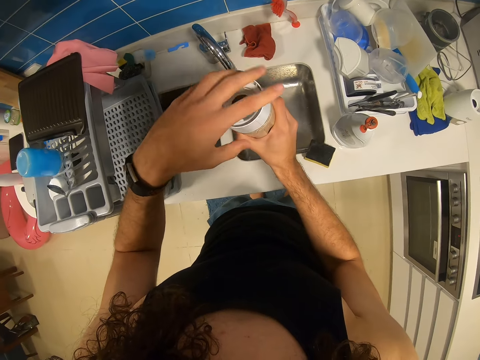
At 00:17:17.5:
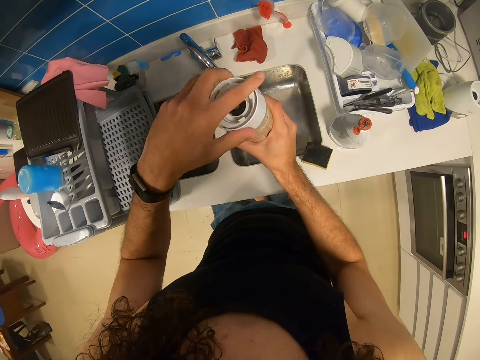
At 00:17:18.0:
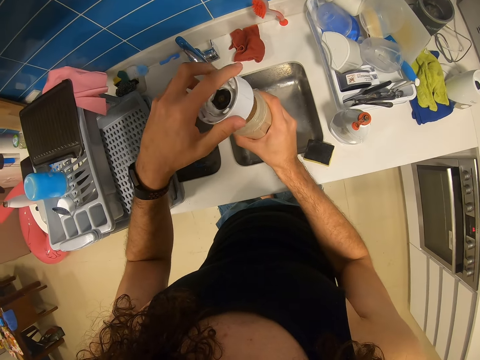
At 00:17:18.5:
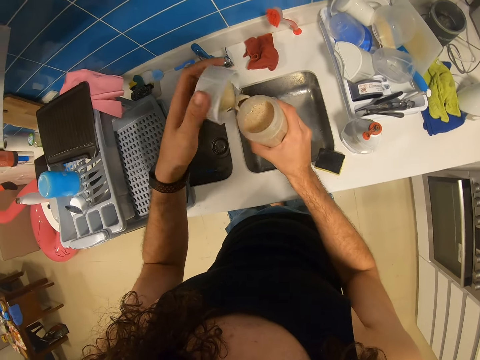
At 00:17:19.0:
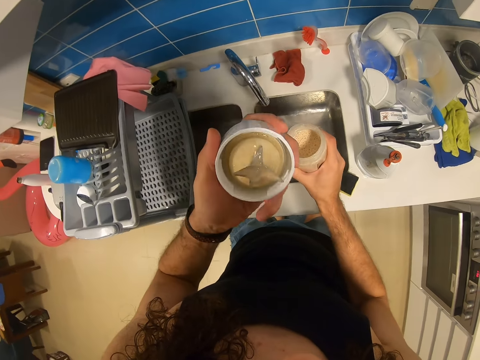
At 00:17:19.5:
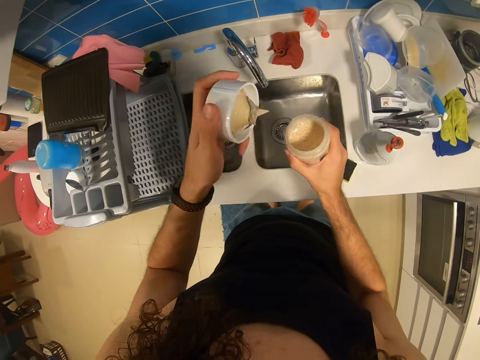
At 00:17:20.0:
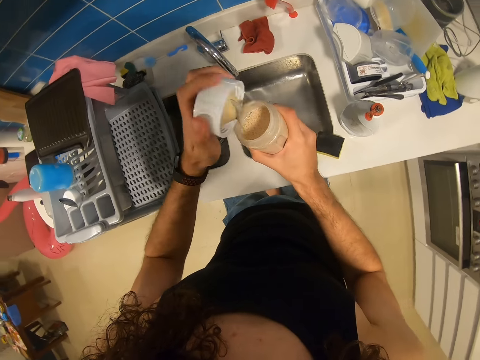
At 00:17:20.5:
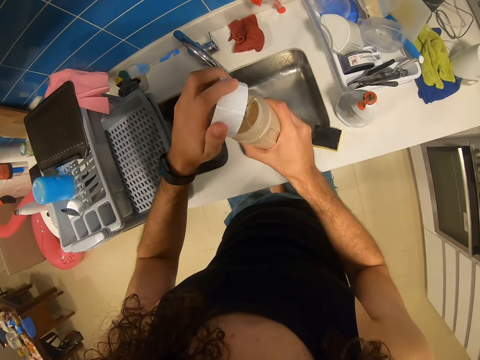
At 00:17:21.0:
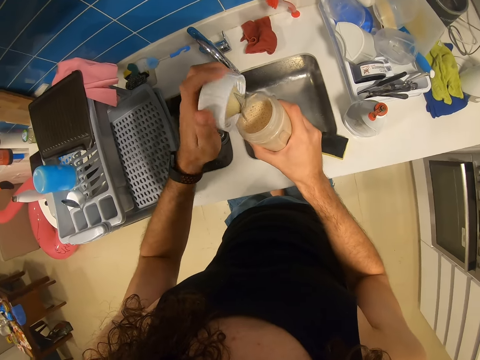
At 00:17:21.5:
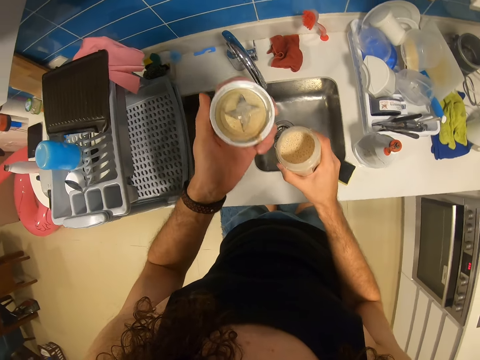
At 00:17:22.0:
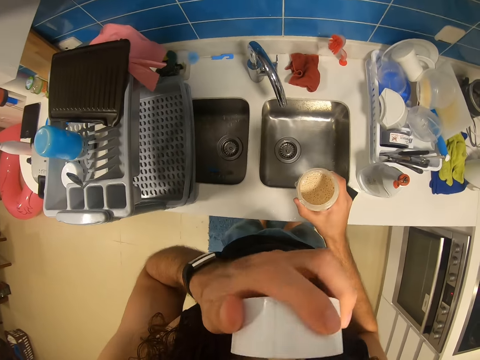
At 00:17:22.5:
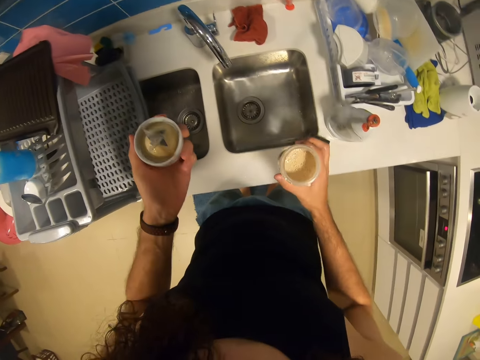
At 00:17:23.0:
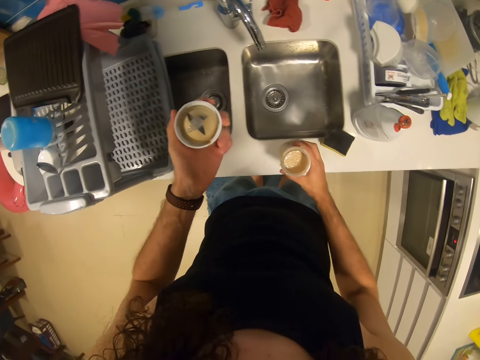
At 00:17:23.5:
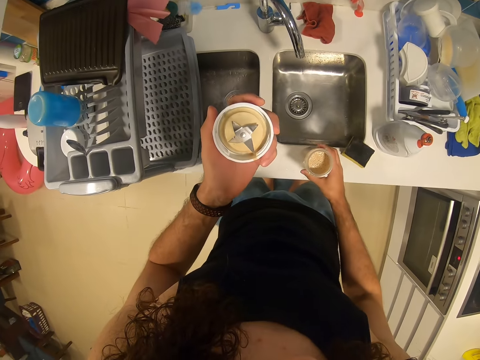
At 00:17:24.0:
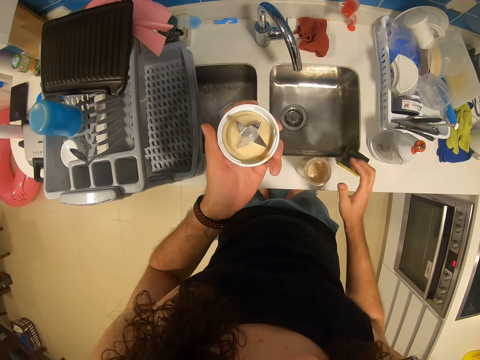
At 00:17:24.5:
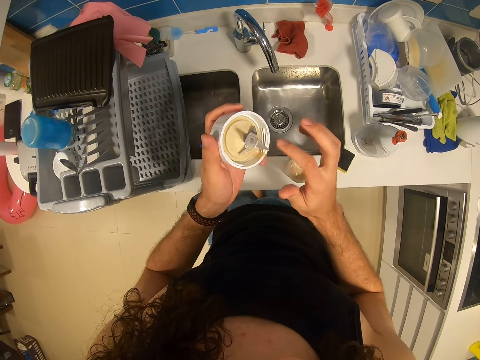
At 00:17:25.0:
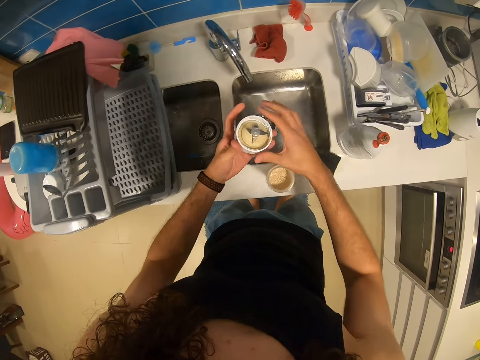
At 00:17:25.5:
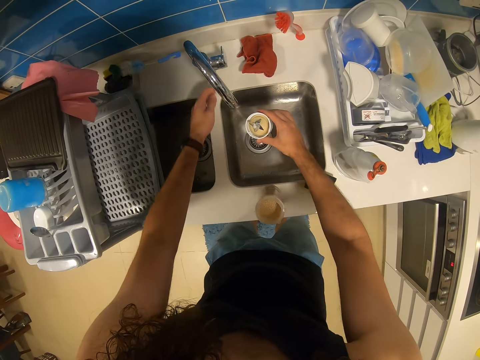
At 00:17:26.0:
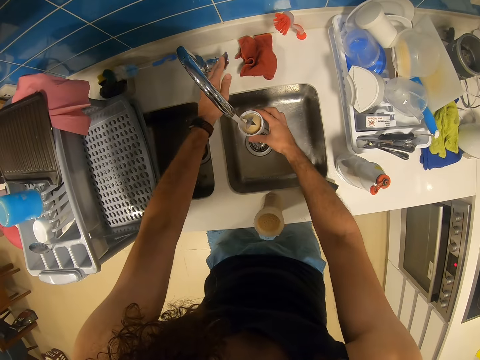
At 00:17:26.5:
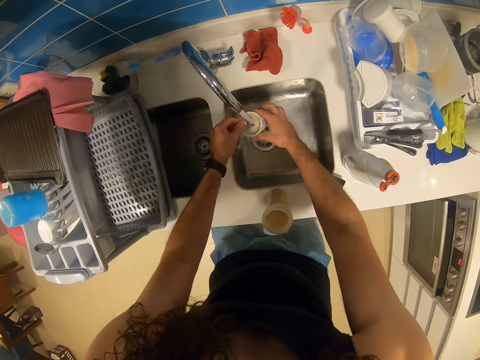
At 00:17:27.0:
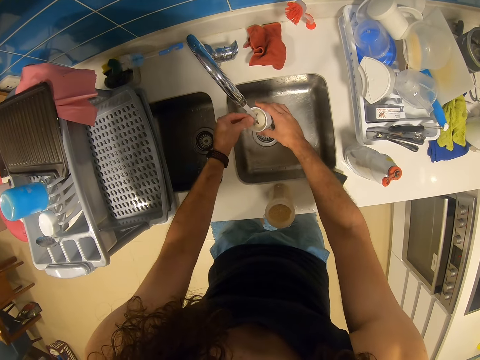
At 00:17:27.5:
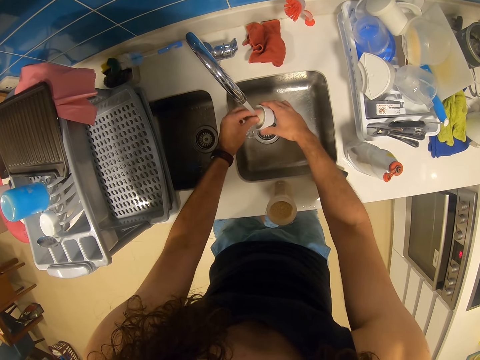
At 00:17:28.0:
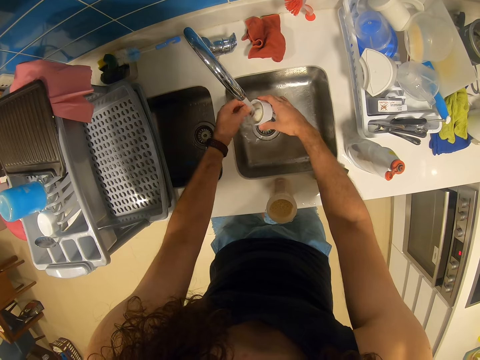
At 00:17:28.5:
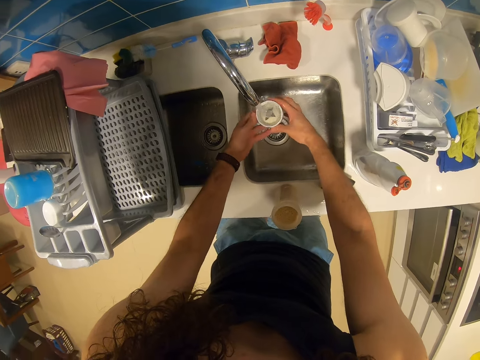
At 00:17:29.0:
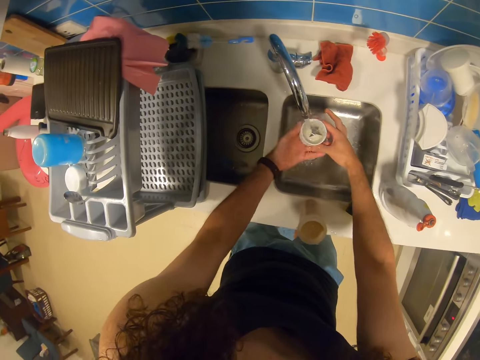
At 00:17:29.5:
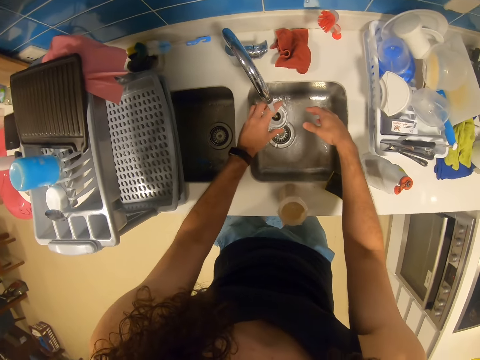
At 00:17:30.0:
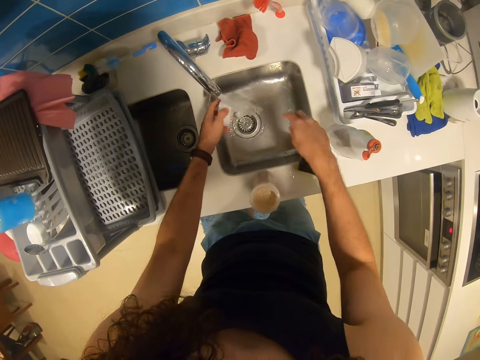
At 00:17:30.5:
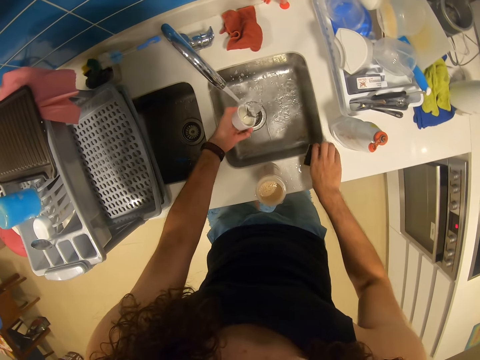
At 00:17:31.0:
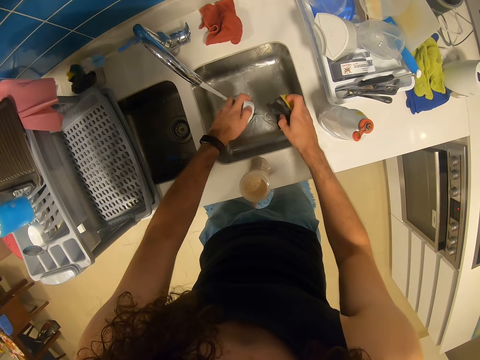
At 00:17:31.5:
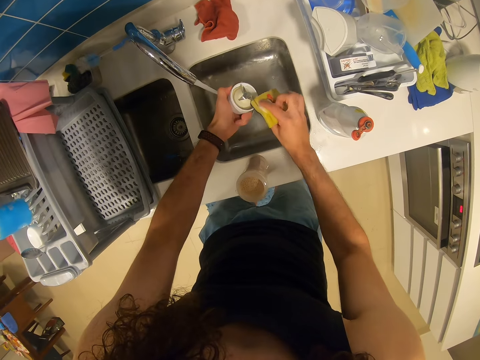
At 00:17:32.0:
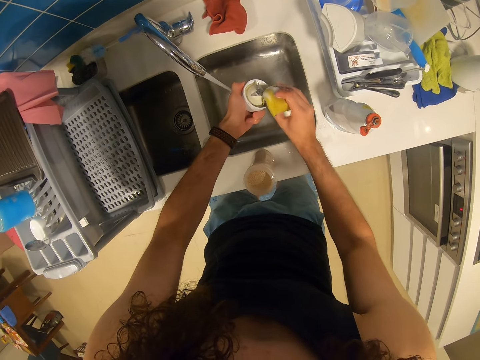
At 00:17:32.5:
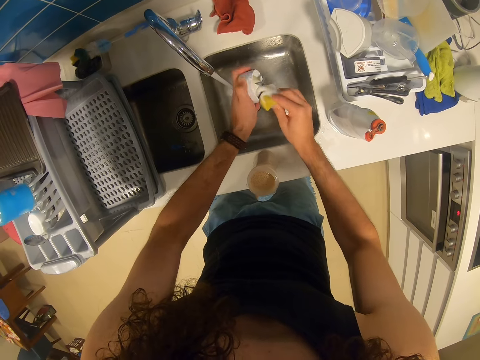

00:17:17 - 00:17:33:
The camera wearer taps the blender blade on the blender jug. They lick the blender blade. They drop the blender jug. They turn on the faucet. They wash the blender base. They rinse the blender blade. They pick up a scouring pad. They wash the blender blade.

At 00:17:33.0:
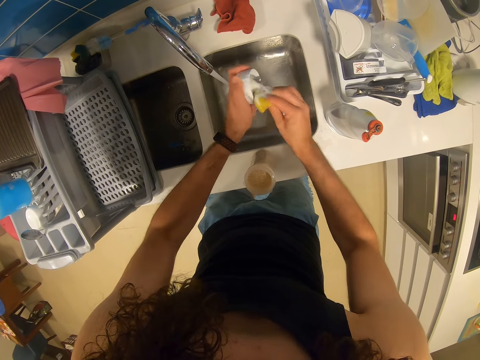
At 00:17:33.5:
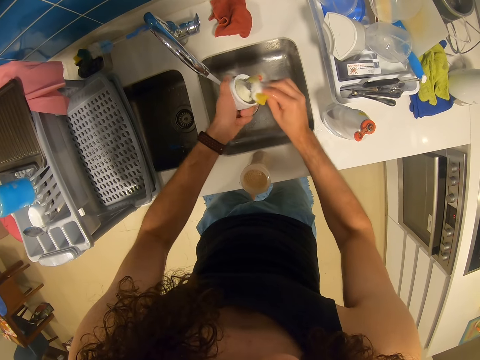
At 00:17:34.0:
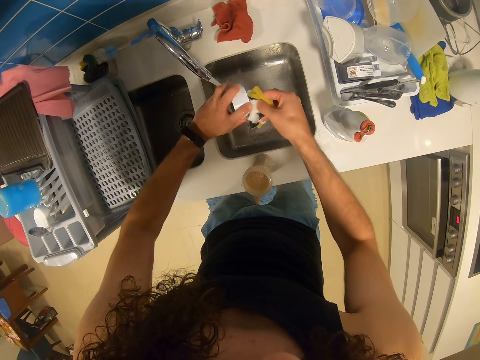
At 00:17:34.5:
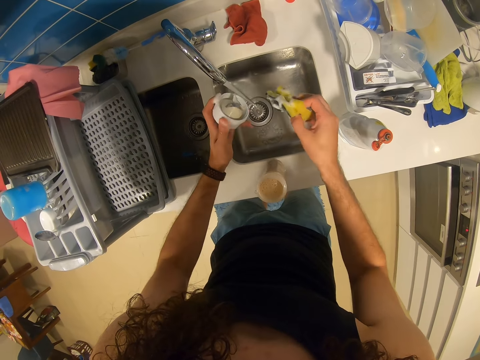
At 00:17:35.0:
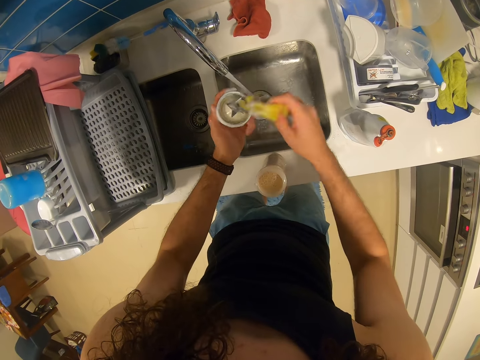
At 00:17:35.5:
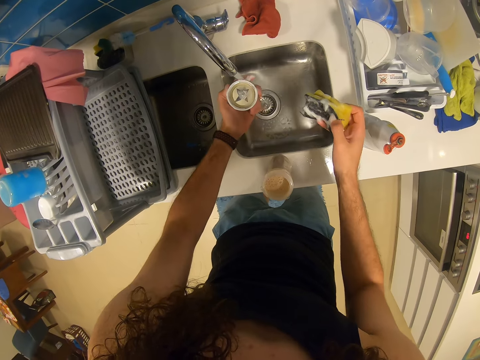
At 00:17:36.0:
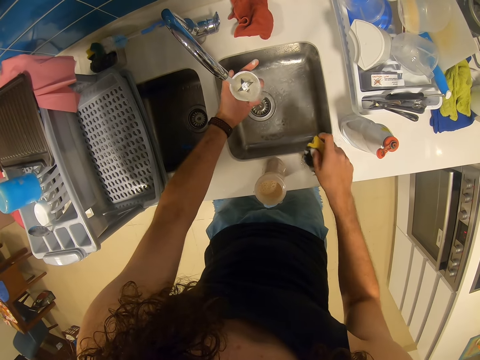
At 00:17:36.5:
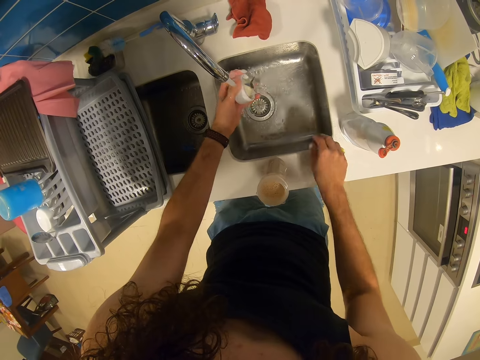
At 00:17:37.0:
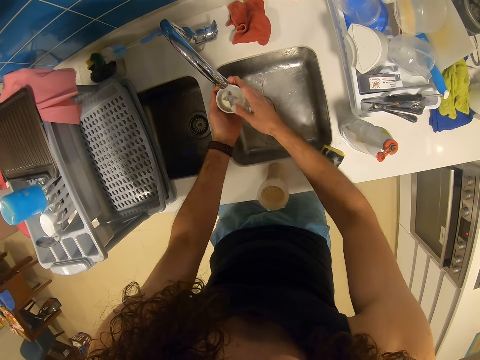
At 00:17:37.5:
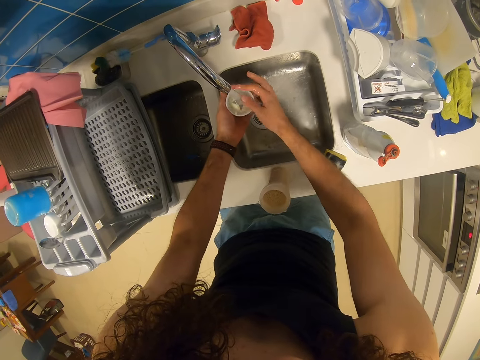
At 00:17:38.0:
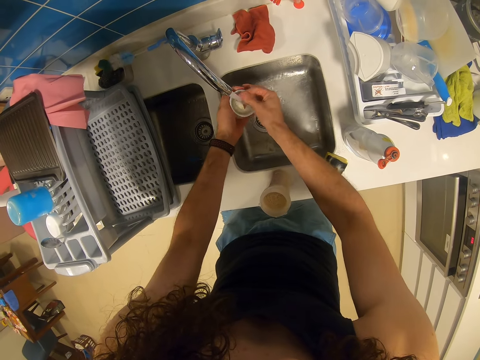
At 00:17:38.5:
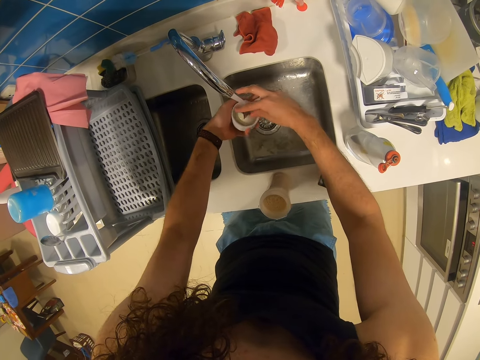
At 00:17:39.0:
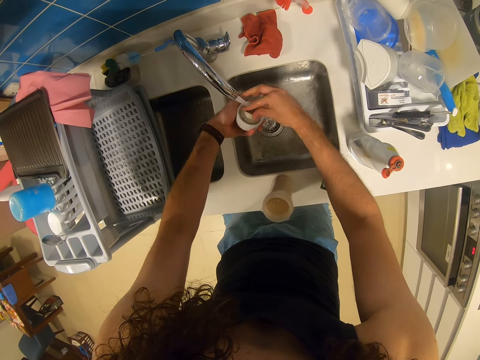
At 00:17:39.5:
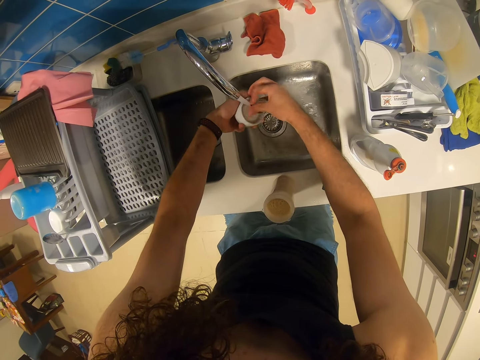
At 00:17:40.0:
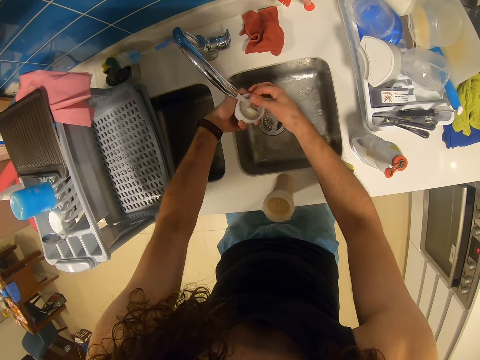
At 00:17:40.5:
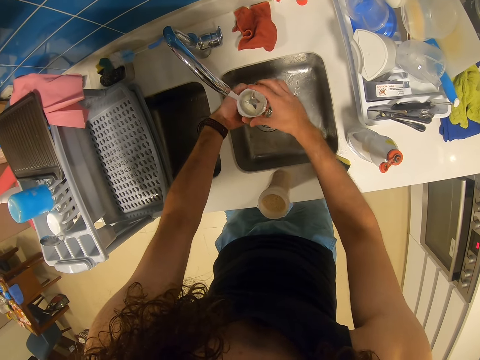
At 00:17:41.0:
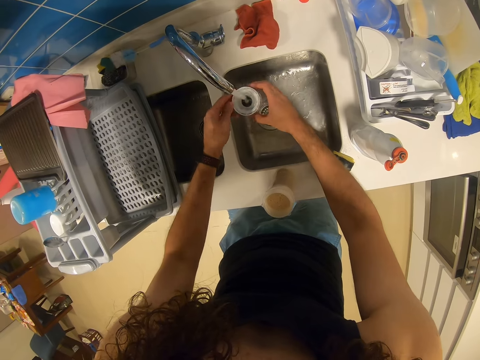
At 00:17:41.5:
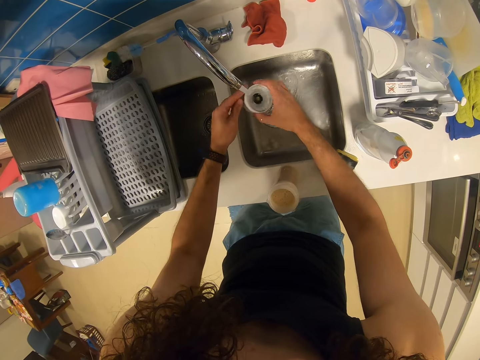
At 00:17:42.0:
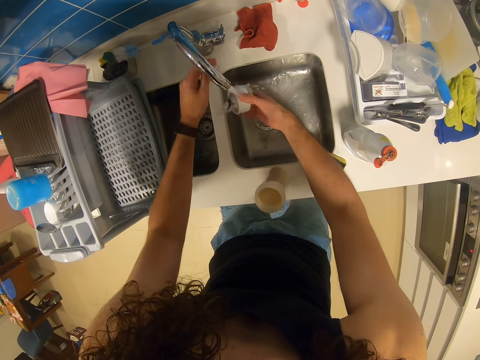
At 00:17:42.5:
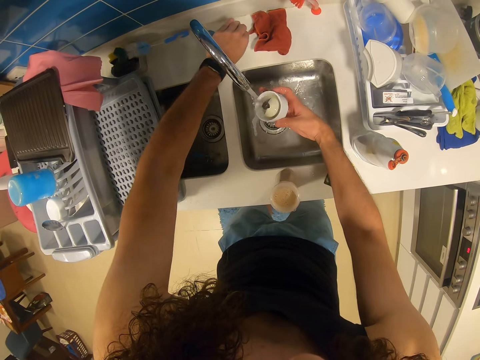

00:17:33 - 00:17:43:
The camera wearer drops the scouring pad.
